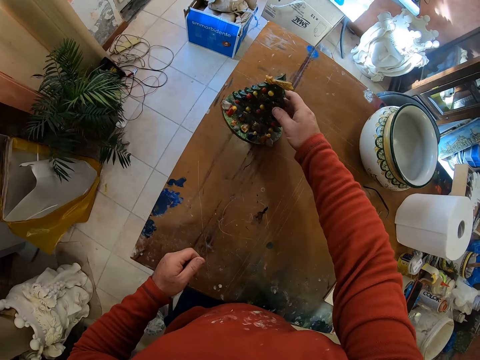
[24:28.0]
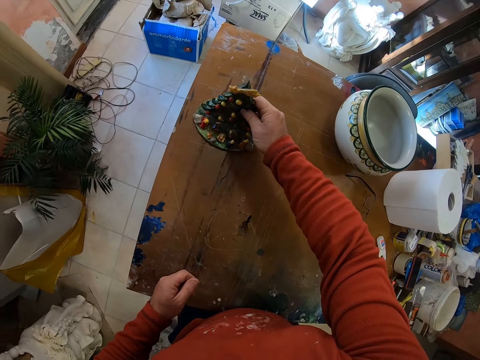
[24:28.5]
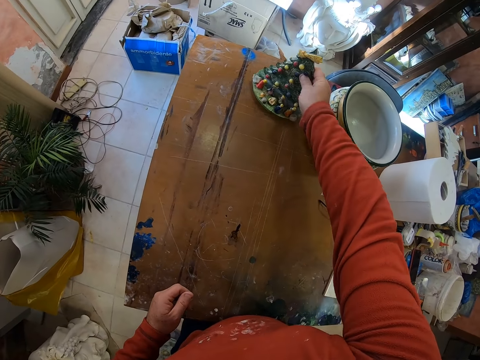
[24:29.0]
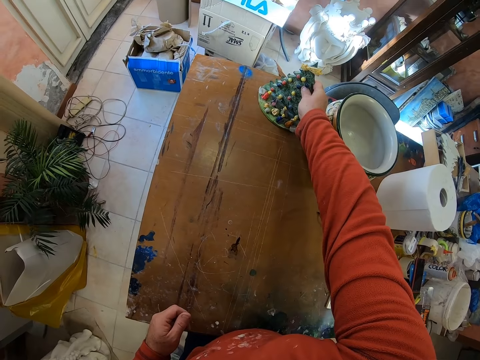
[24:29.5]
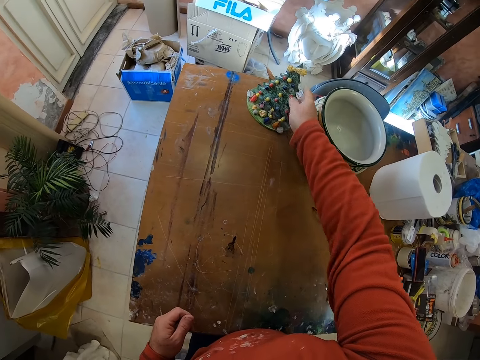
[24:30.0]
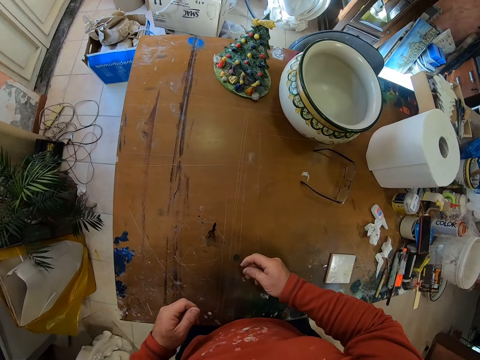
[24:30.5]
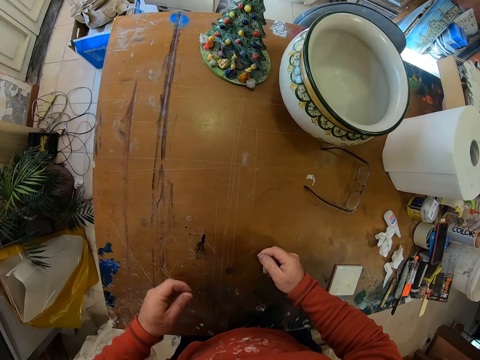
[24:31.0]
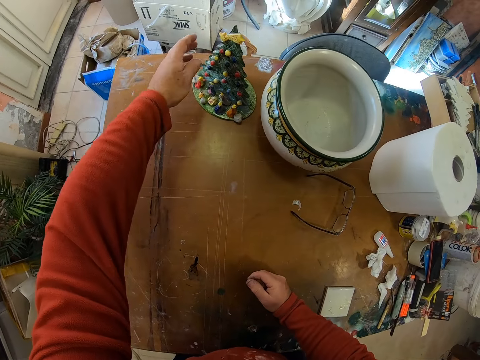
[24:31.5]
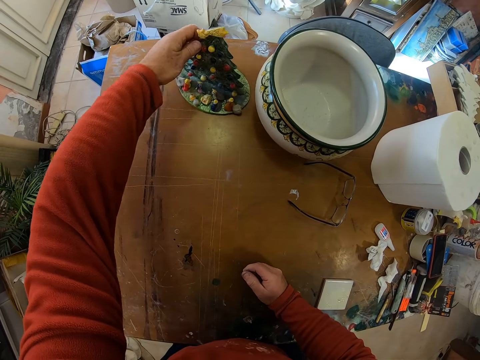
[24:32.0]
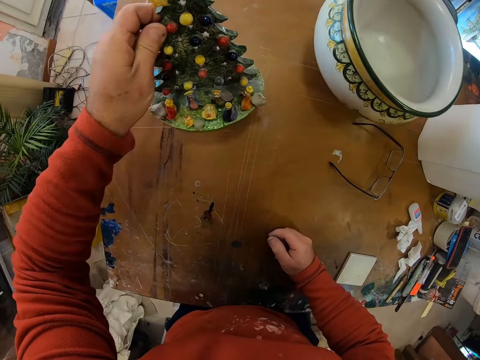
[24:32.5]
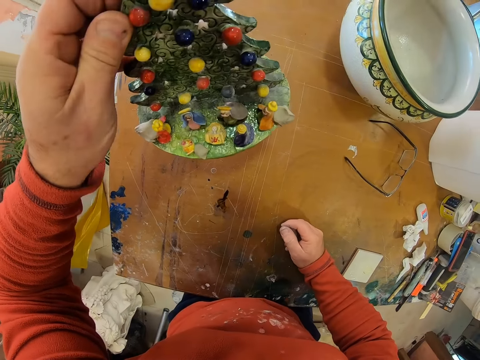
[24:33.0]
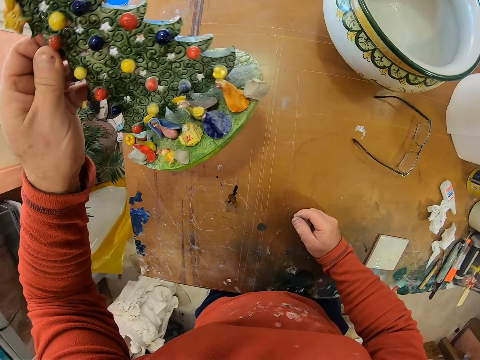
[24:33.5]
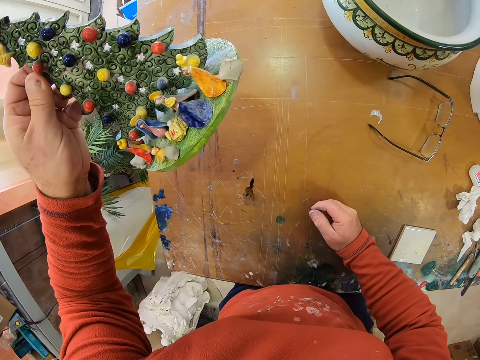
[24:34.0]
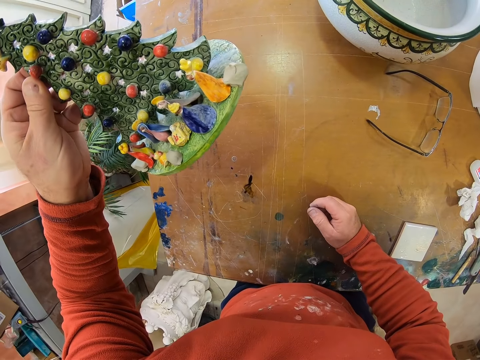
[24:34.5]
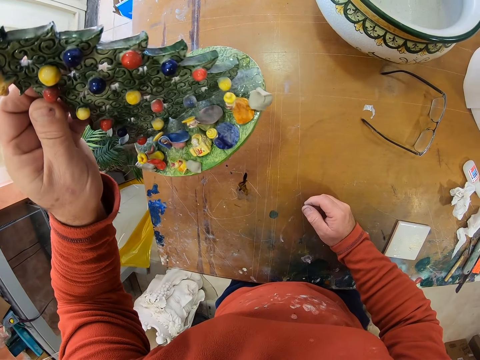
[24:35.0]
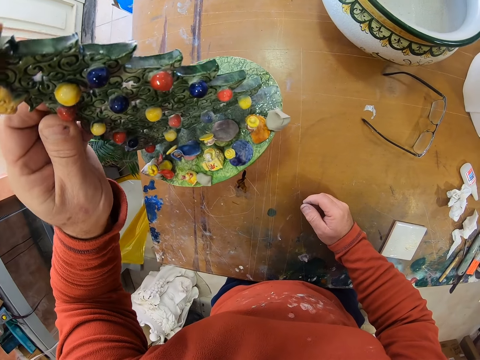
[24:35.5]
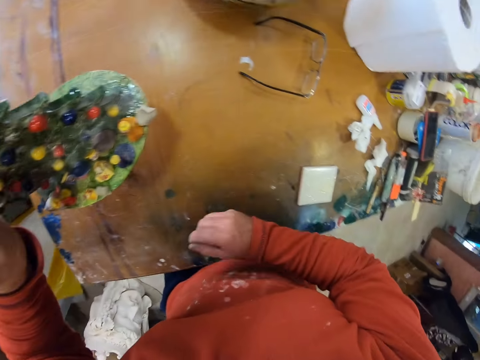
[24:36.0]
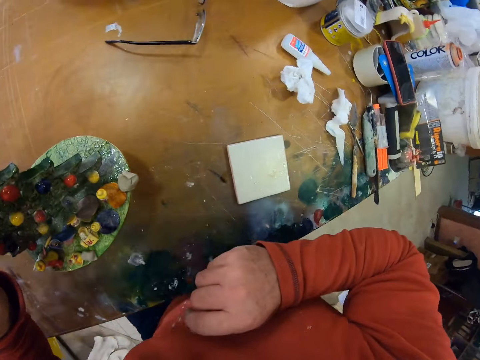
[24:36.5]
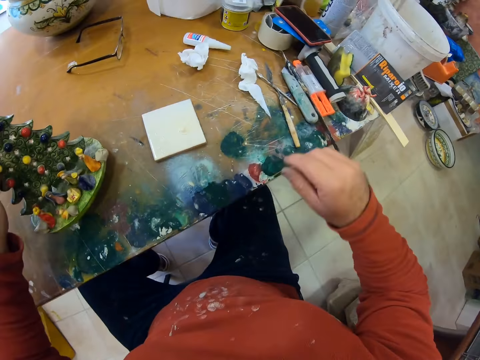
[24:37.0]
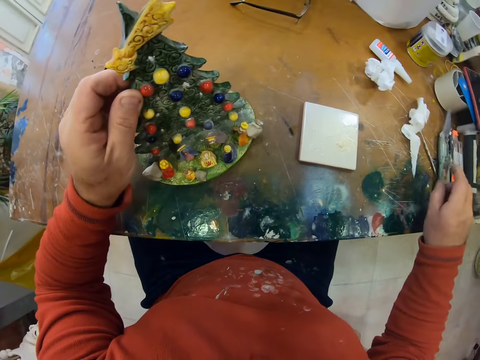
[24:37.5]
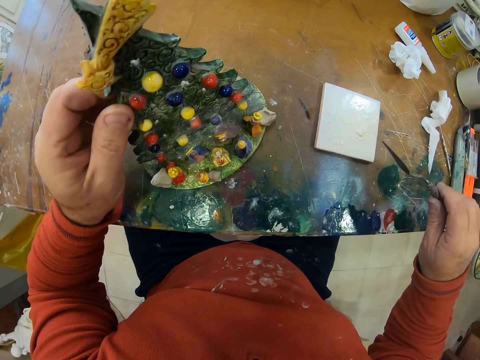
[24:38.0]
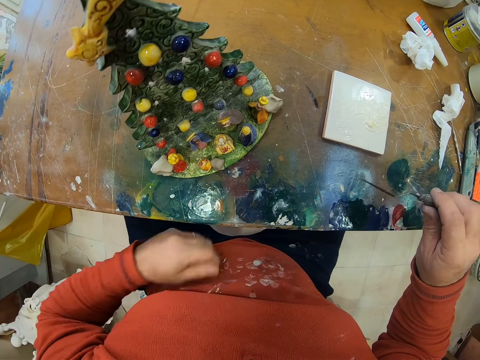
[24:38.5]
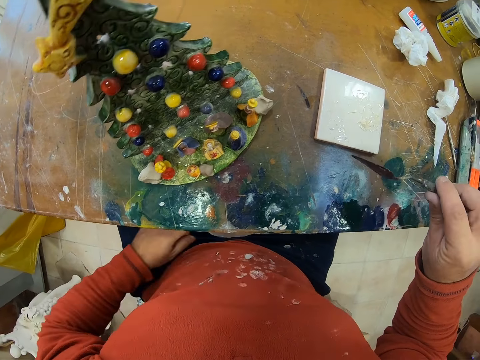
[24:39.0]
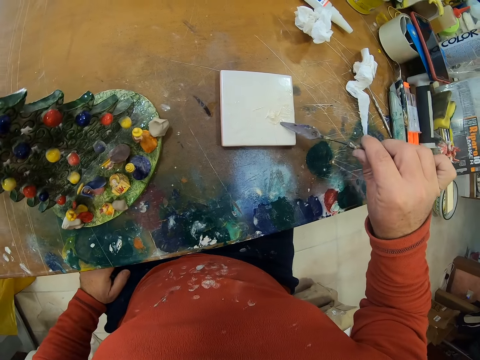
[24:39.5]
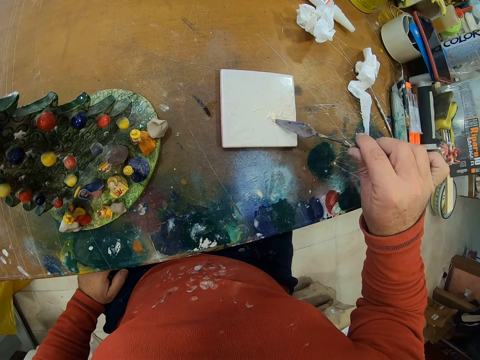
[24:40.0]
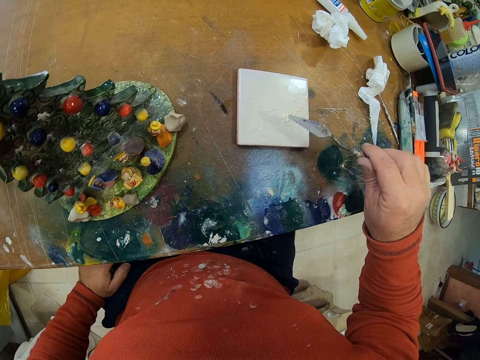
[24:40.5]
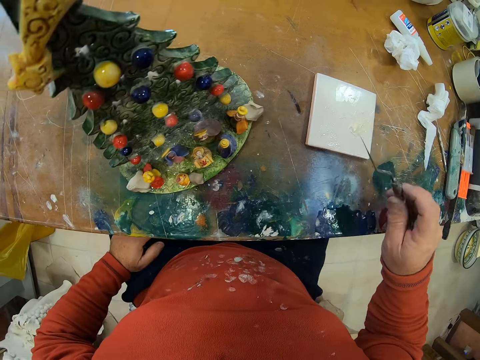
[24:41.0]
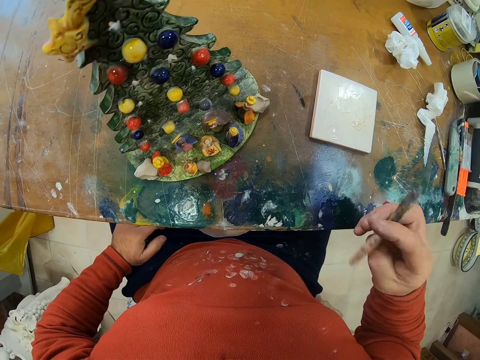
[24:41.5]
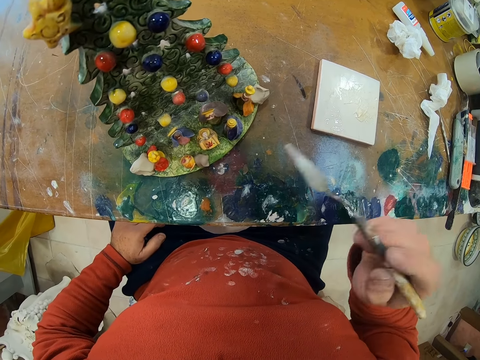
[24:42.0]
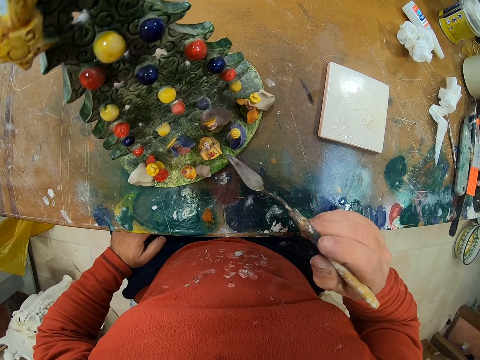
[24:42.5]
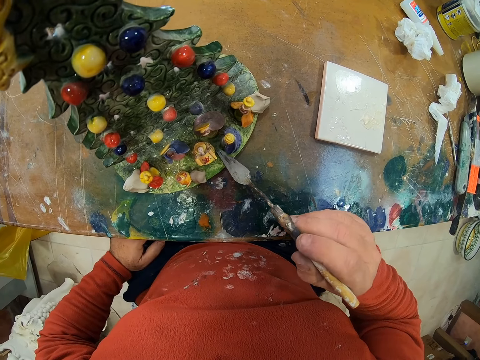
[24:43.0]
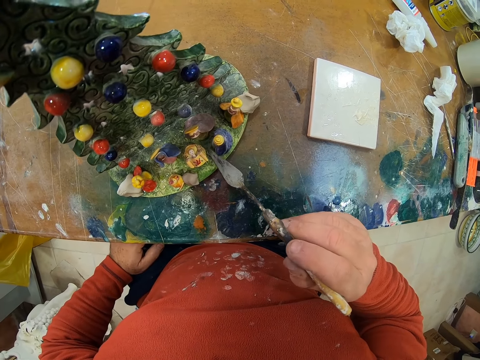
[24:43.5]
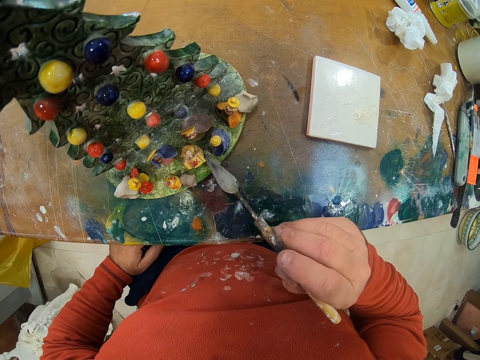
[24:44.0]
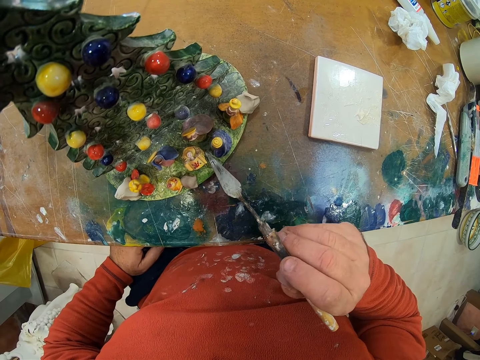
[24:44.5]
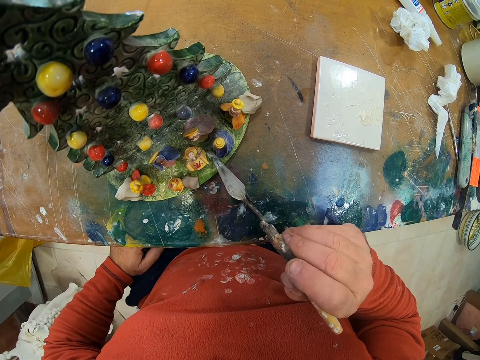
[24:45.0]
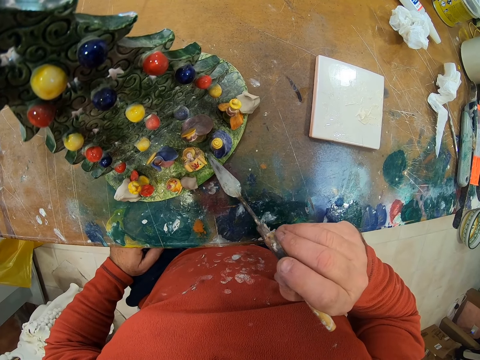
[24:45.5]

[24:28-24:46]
The camera wearer takes a tree craft or flower. They move the flower on the table with the right hand. They place the flower on the table with the right hand. They move hands. They pick up the flower with the left hand. They check the flower on the right hand. They move the right hand. They pick up a trowel with the right hand. They adjust the cloth with the left hand. They scoop paint with the trowel on the right hand. They move the trowel on the right hand. They paint the flower with the trowel.

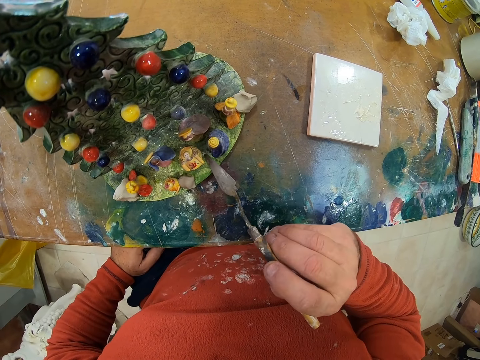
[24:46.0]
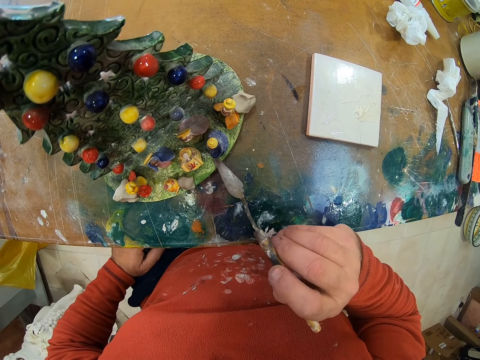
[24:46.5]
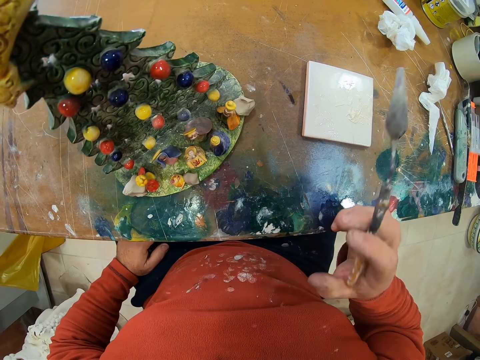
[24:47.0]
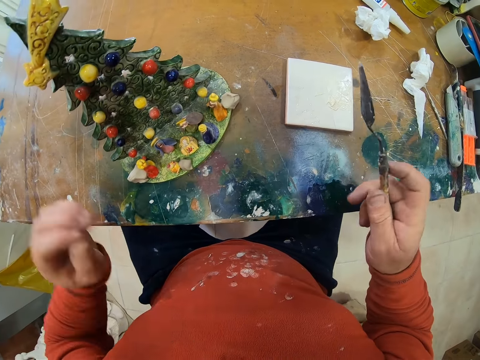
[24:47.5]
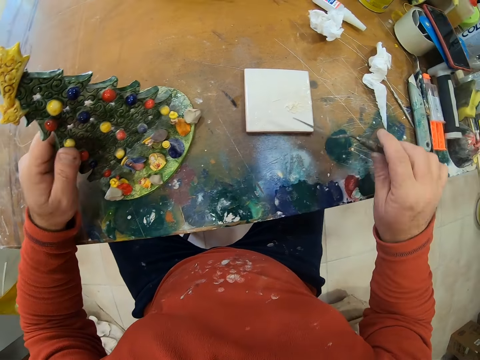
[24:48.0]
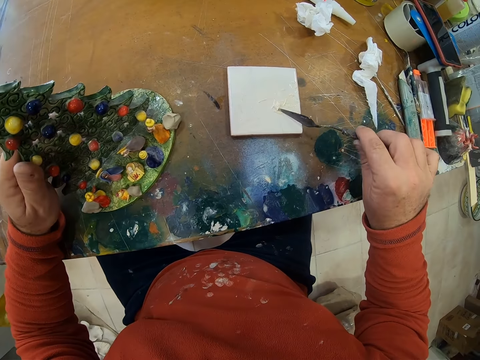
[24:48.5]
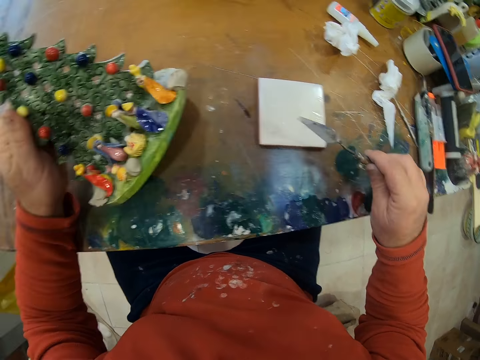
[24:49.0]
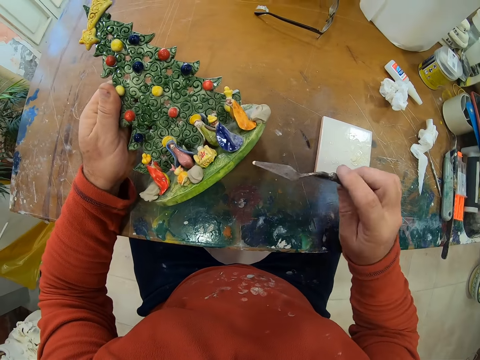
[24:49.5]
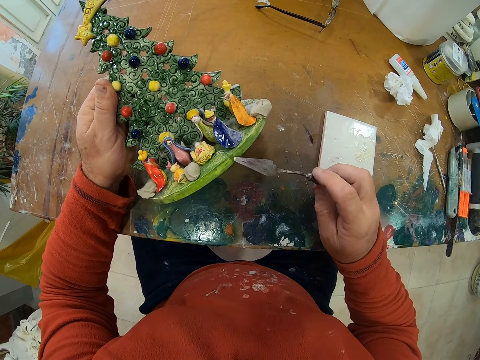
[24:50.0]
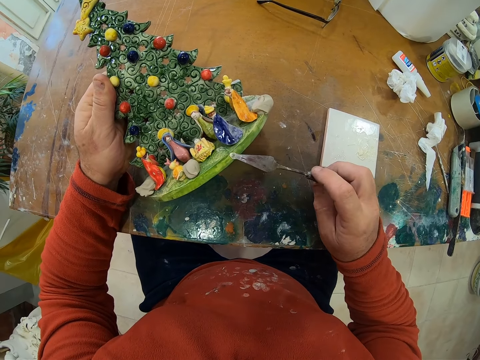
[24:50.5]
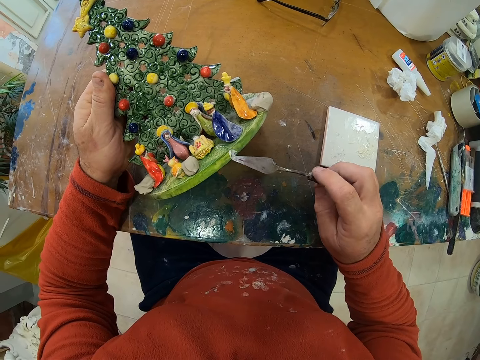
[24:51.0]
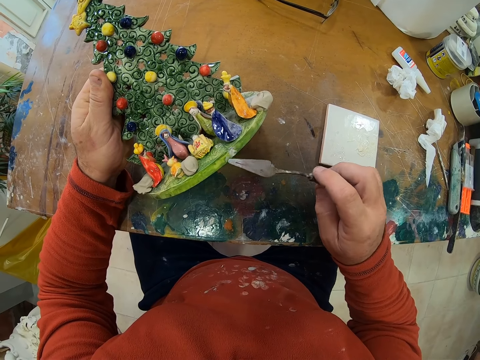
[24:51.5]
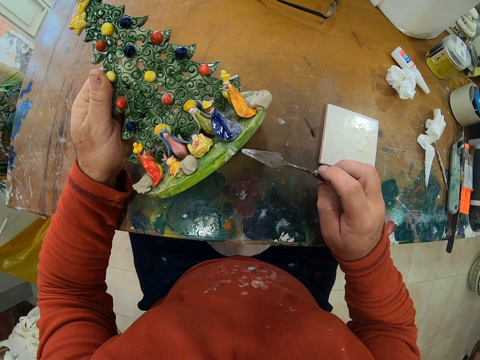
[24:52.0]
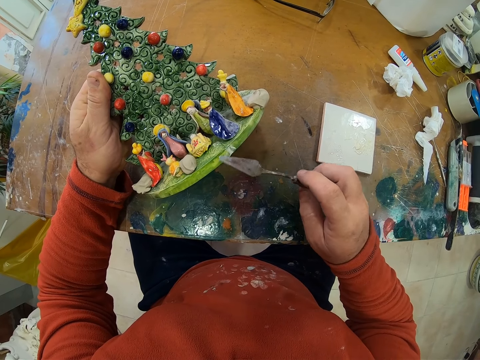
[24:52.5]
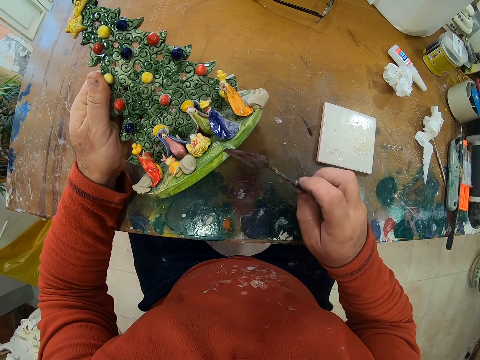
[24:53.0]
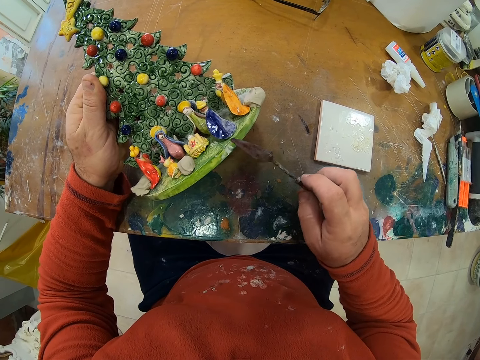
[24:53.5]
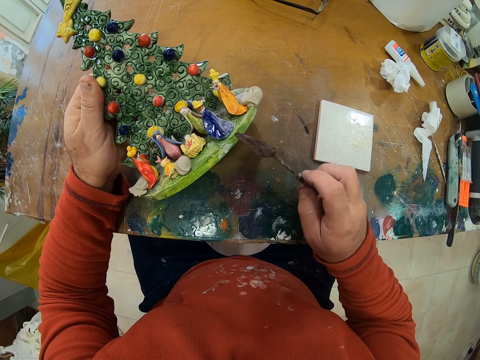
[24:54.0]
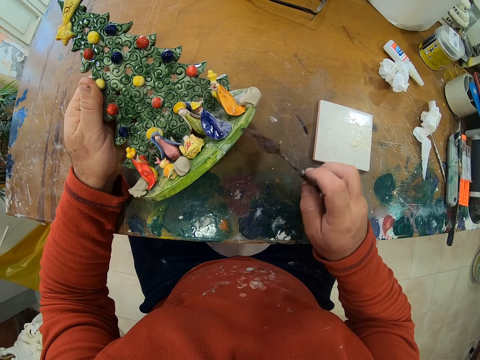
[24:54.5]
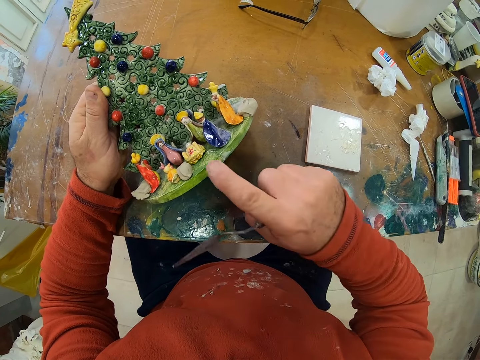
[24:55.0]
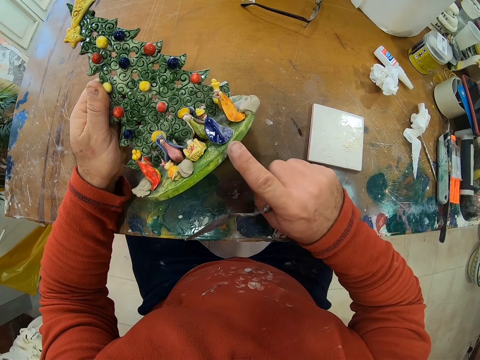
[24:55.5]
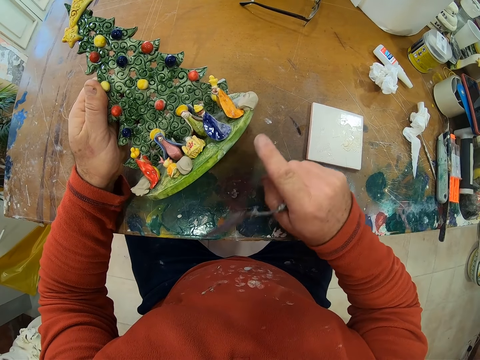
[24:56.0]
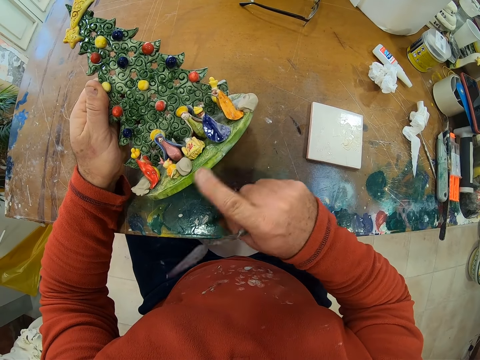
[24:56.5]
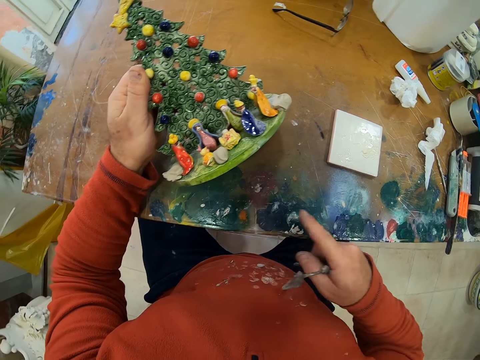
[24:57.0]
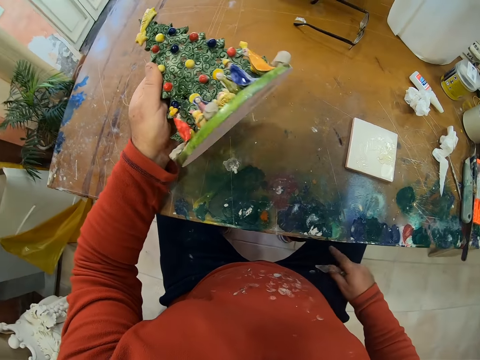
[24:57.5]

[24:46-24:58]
The camera wearer moves the trowel. They hold the flower with the left hand. They scoop paint. They move the flower with the left hand. They move paint in the trowel. They paint the flower with the trowel. They align paint with the right finger on the right hand.
